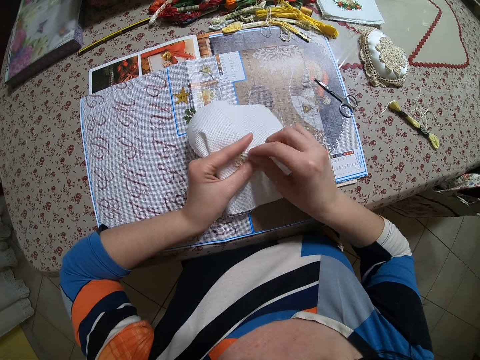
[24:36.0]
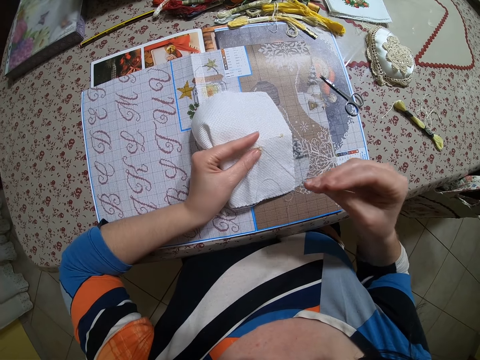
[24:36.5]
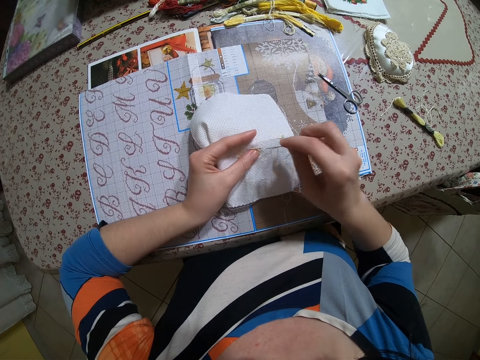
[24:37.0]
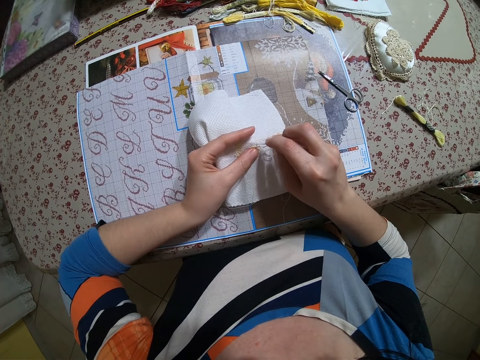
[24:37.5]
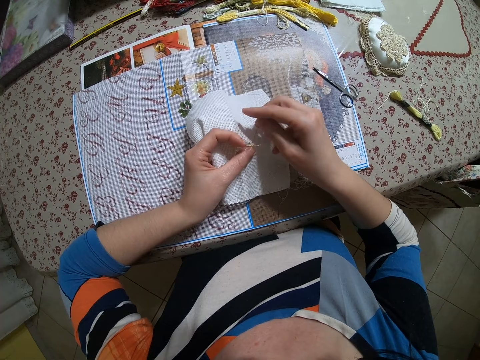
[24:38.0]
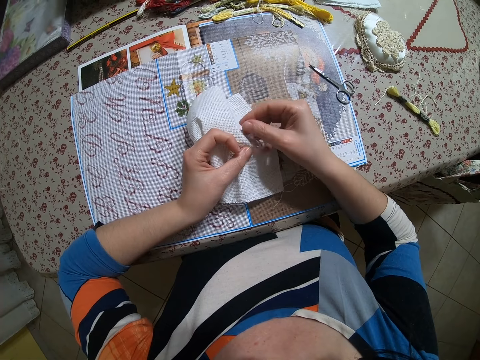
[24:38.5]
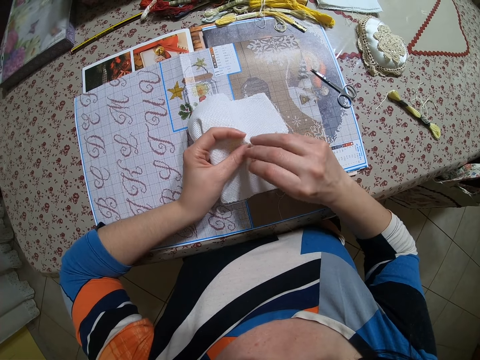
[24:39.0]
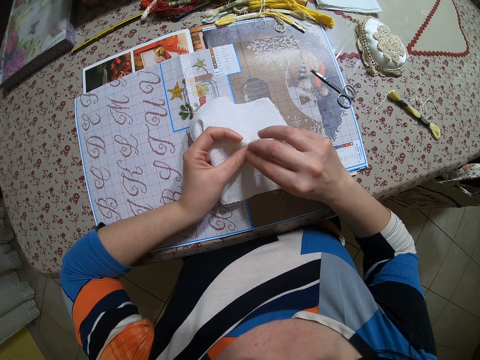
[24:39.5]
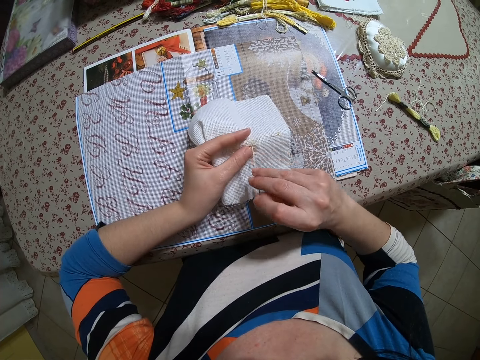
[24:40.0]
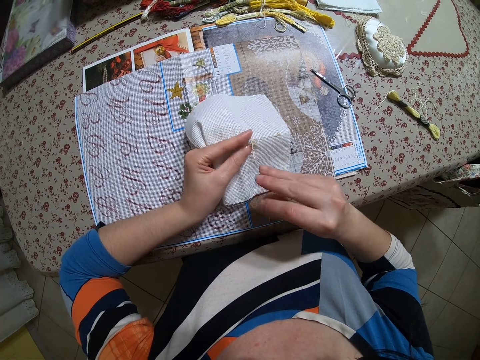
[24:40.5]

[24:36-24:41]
The camera wearer sews the cloth.

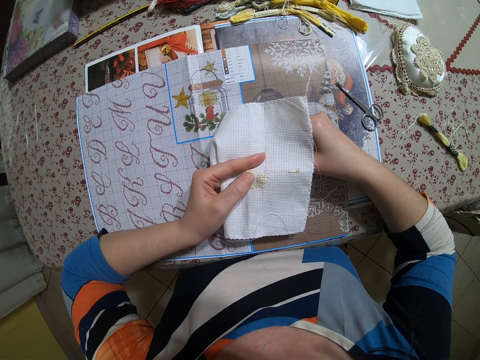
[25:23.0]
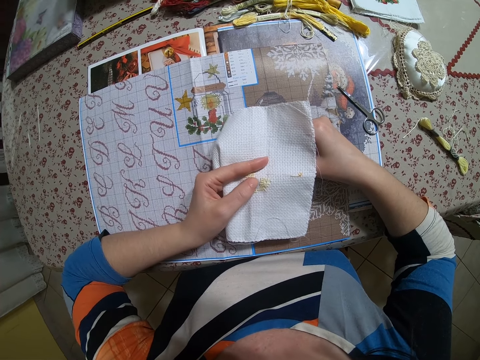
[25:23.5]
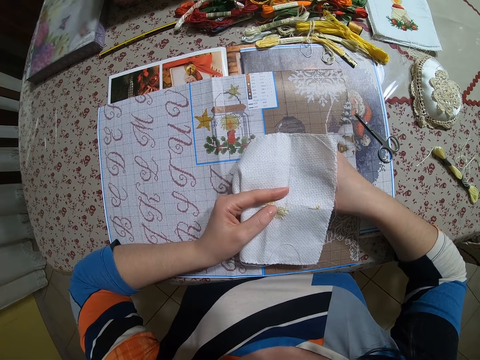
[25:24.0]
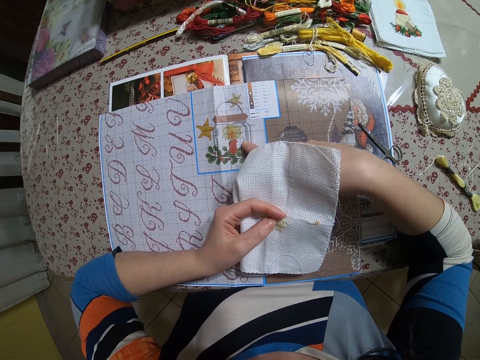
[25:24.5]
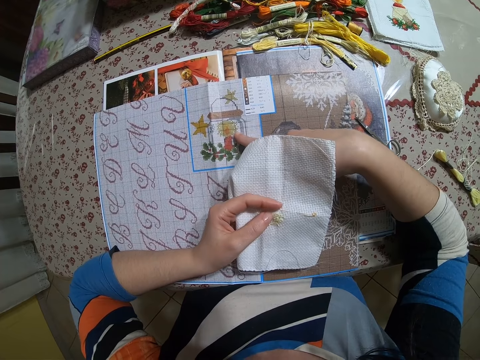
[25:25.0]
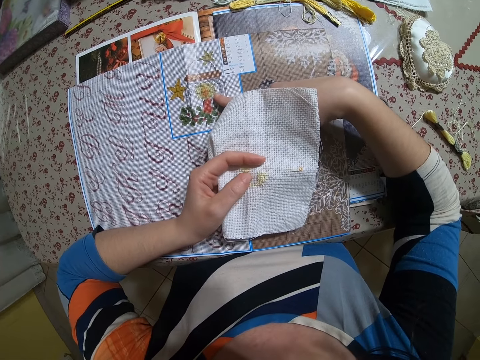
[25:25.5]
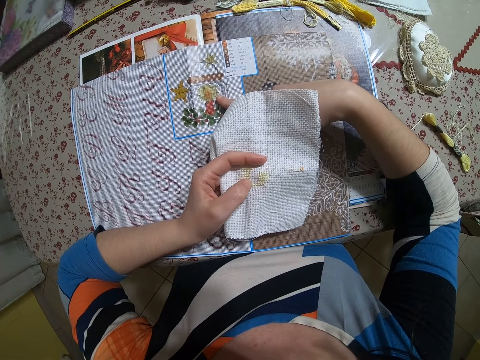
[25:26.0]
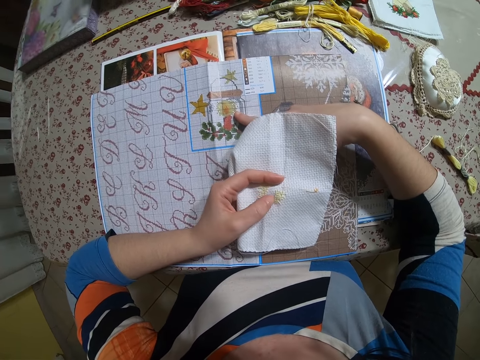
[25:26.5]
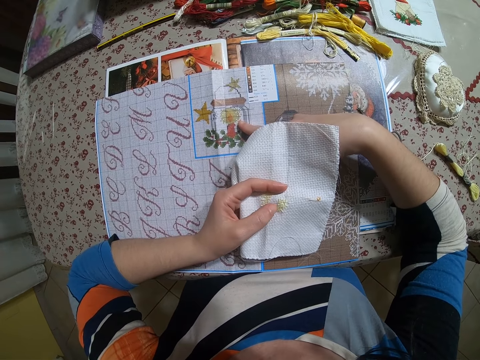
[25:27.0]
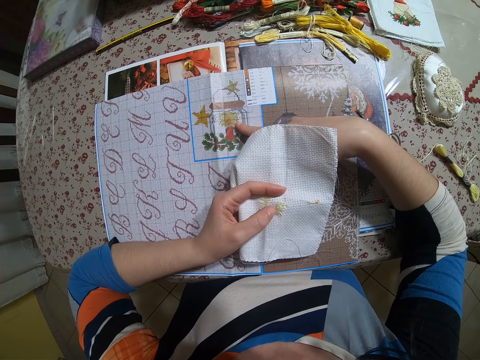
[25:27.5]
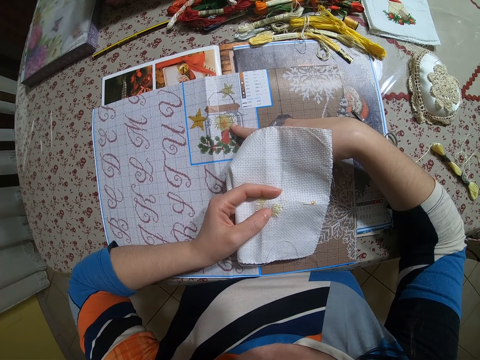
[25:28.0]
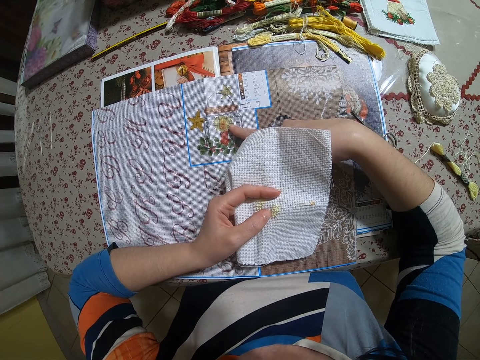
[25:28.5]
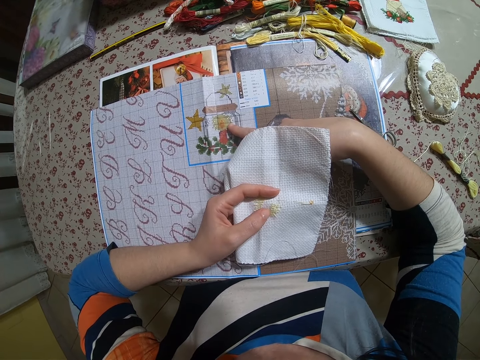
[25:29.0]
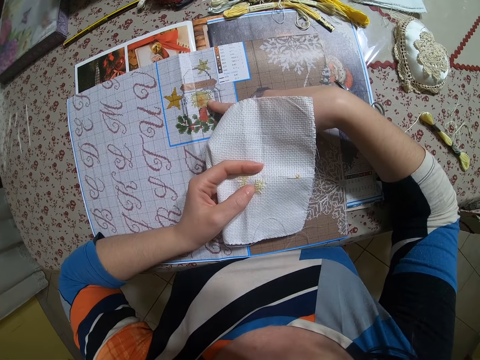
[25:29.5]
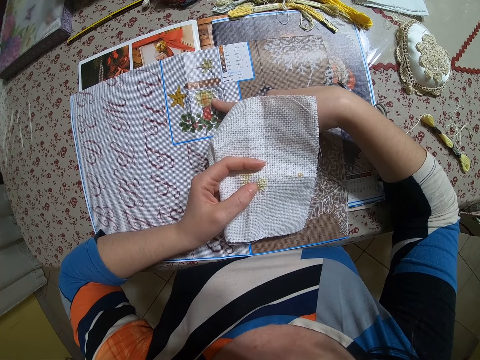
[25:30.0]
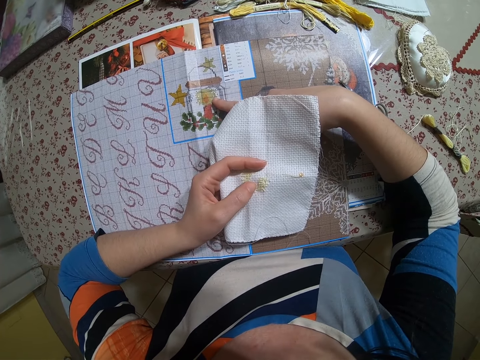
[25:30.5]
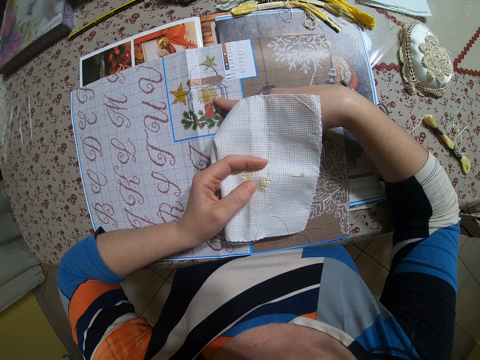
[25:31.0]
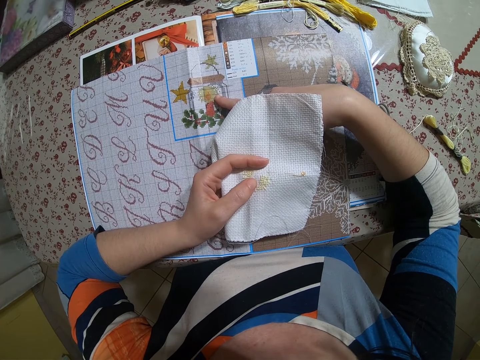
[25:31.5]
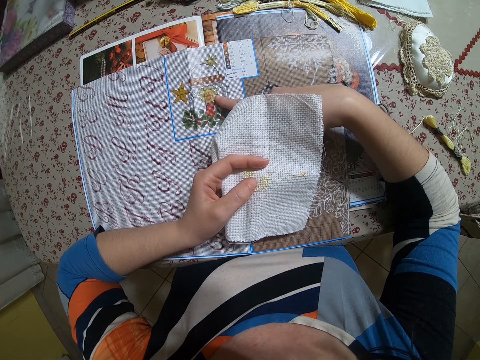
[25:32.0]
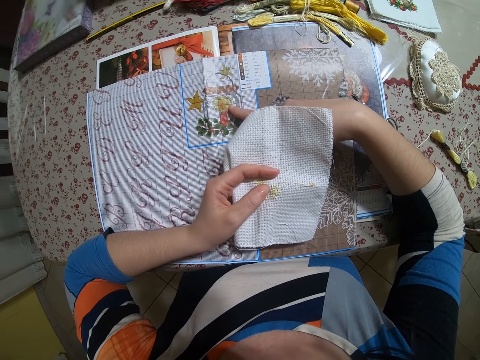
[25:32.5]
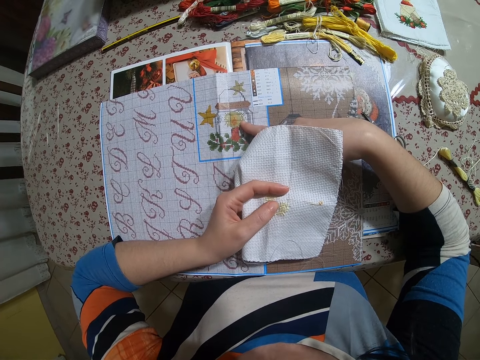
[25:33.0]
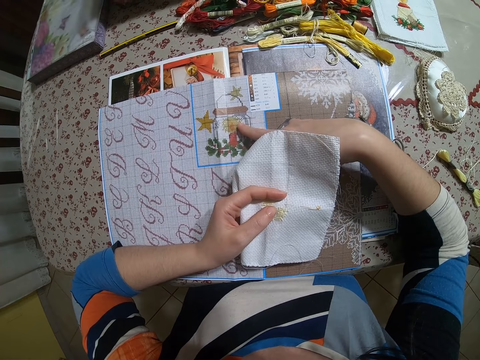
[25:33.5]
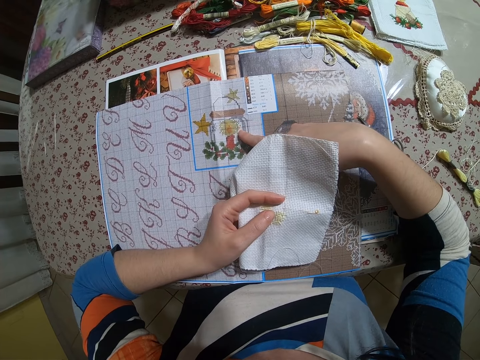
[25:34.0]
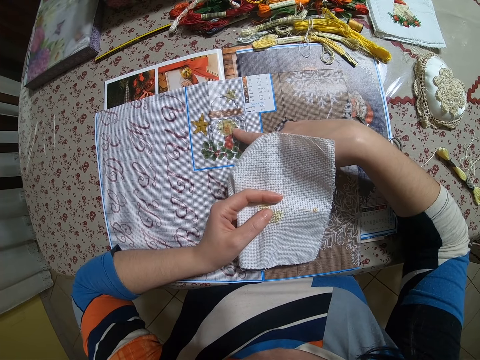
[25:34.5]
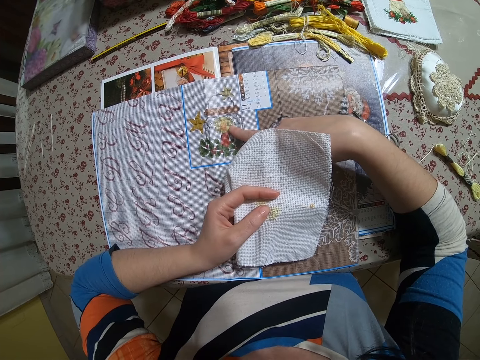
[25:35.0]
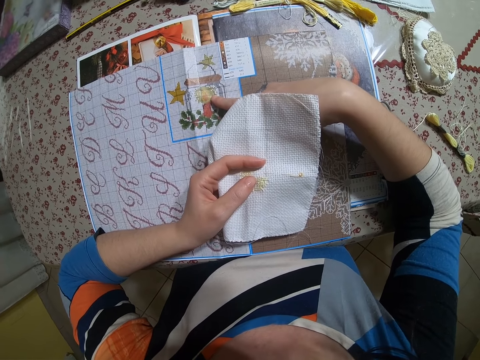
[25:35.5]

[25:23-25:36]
The camera wearer counts the layers of the fabric design on the table with her right hand. She points at something.

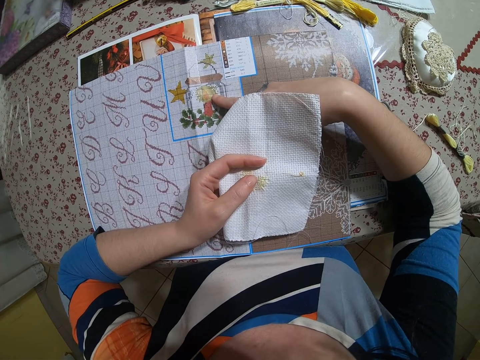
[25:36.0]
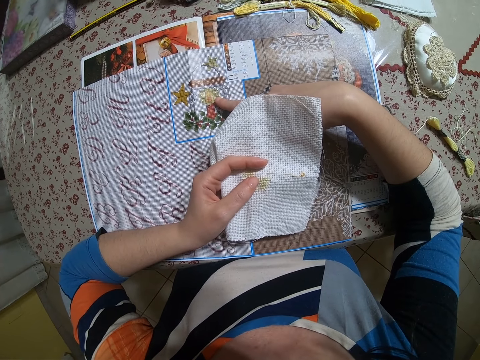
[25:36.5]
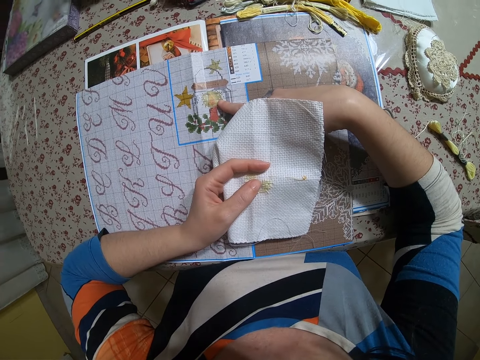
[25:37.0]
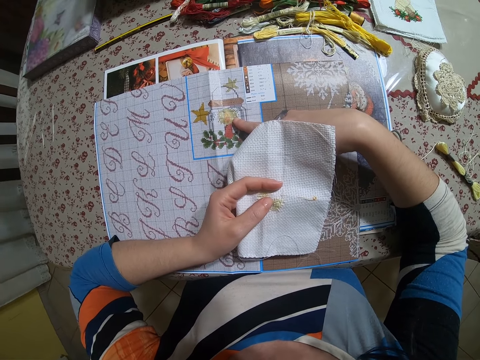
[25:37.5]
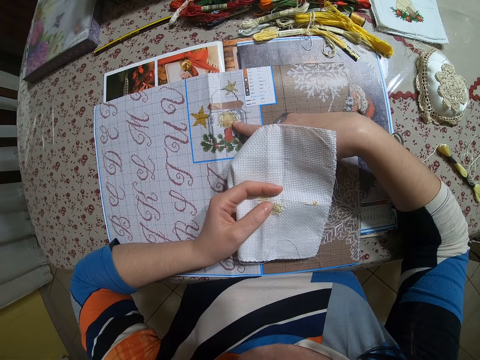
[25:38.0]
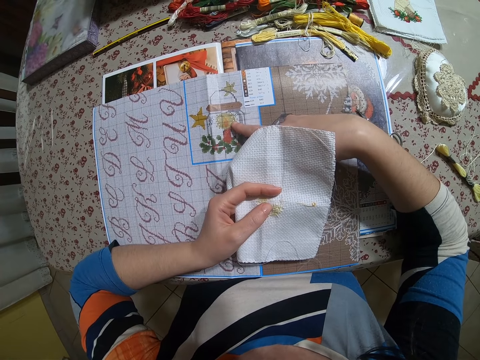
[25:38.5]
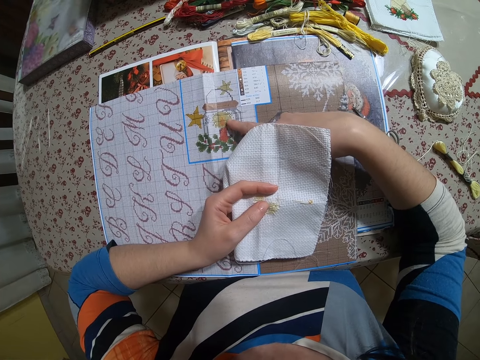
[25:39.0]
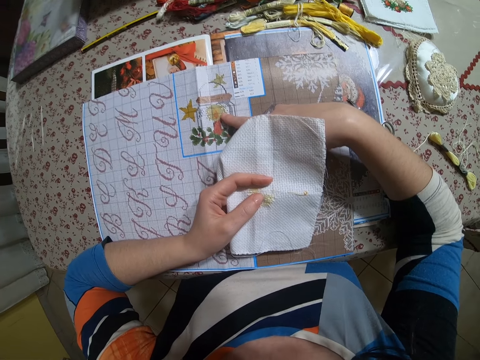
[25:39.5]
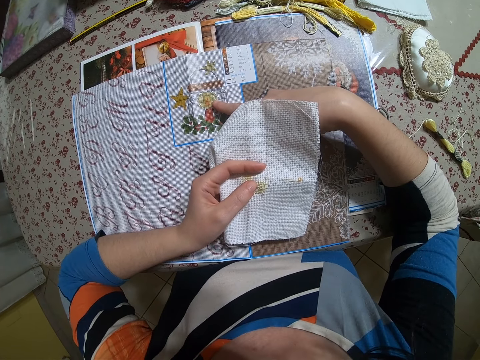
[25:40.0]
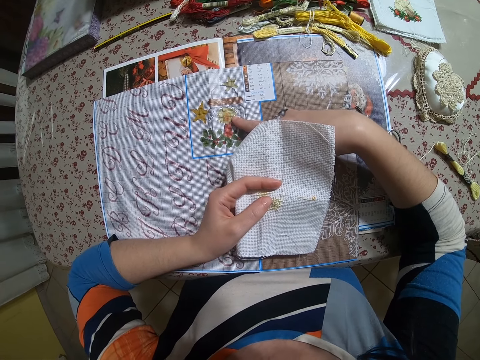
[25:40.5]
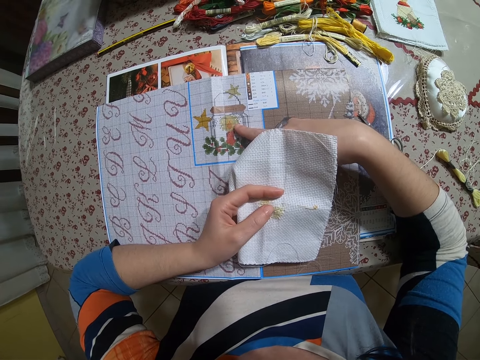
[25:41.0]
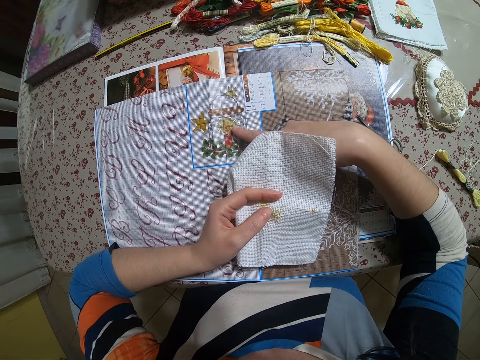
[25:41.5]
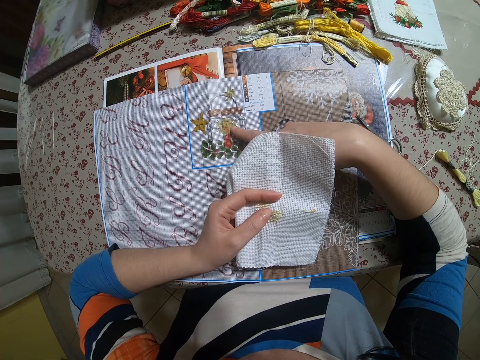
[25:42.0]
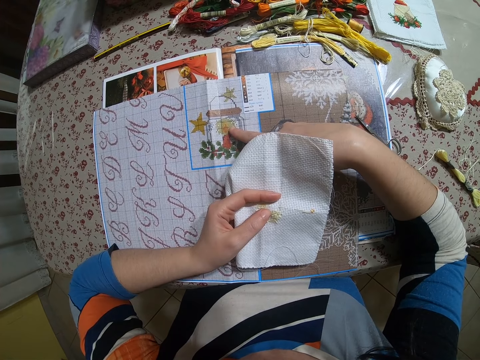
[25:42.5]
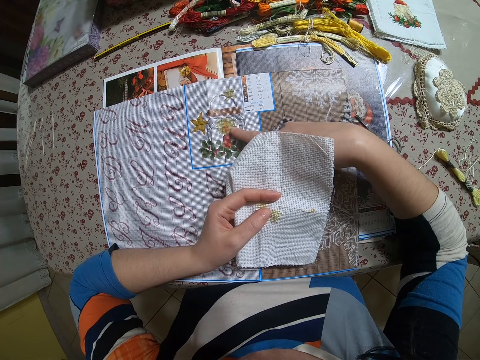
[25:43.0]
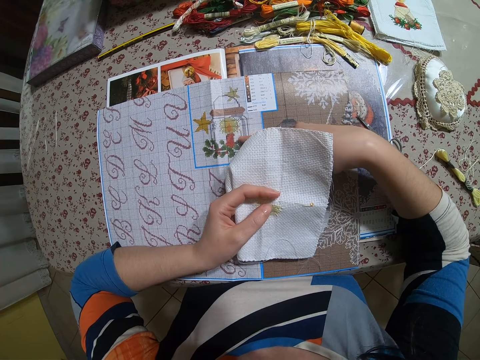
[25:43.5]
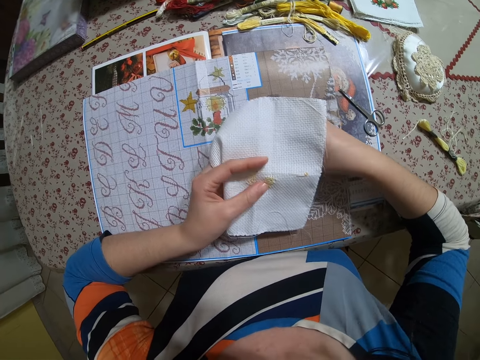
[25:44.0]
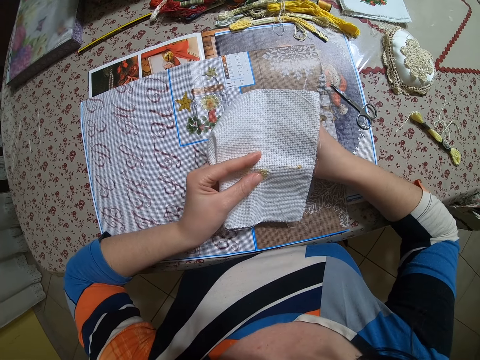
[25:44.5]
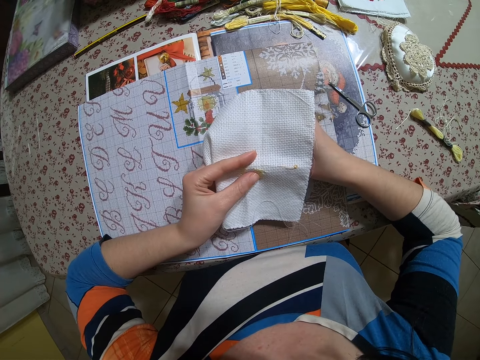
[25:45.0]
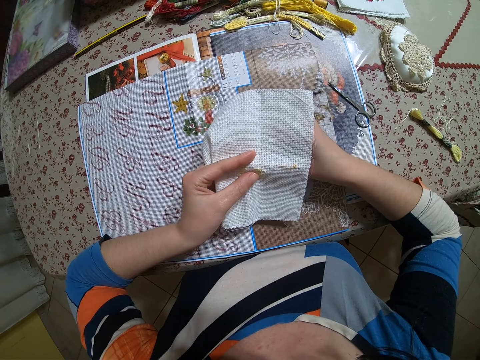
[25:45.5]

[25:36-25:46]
The camera wearer sews the cloth.
